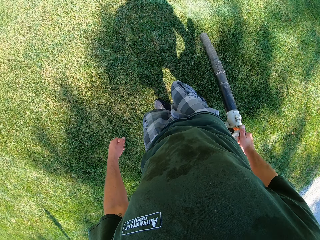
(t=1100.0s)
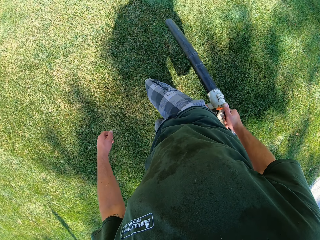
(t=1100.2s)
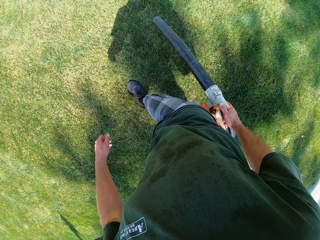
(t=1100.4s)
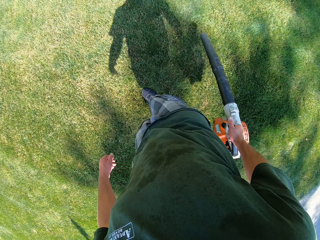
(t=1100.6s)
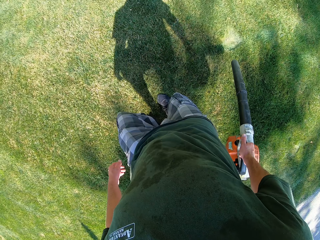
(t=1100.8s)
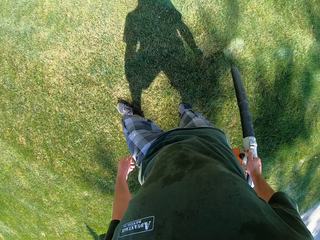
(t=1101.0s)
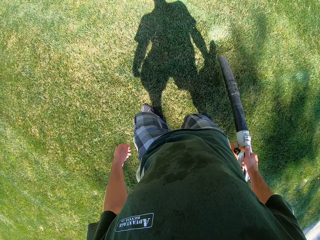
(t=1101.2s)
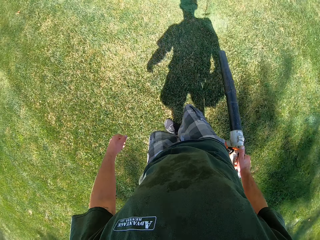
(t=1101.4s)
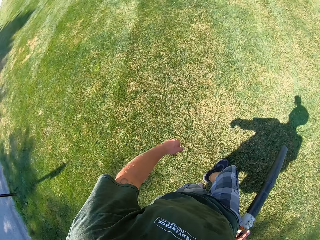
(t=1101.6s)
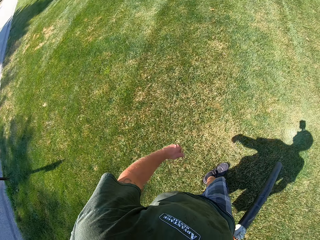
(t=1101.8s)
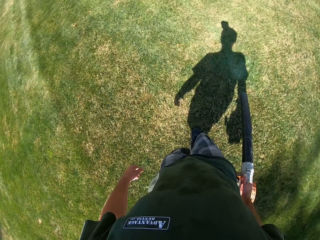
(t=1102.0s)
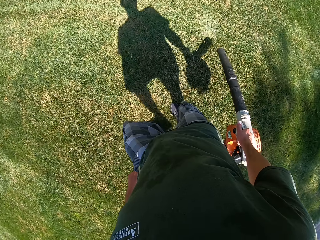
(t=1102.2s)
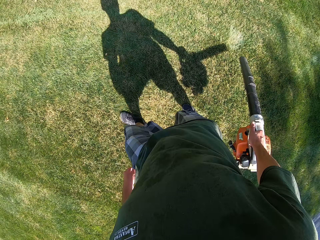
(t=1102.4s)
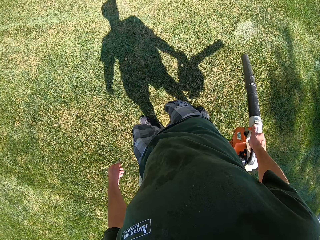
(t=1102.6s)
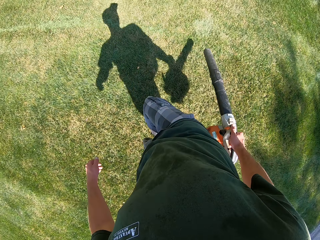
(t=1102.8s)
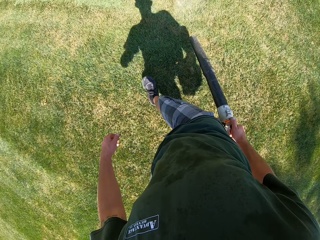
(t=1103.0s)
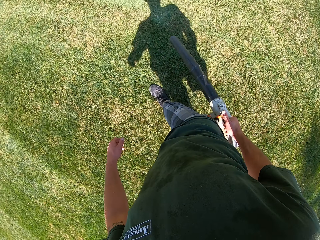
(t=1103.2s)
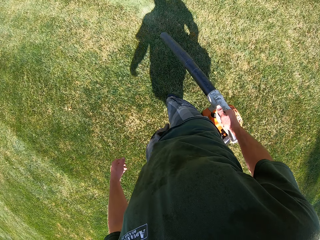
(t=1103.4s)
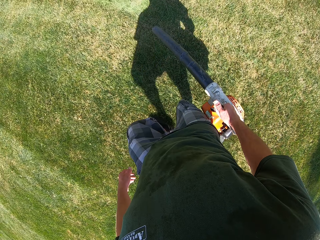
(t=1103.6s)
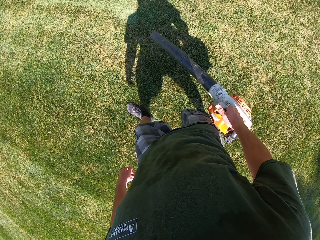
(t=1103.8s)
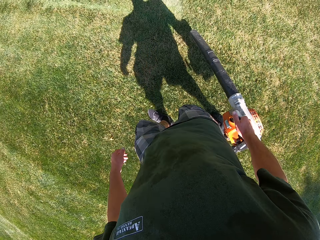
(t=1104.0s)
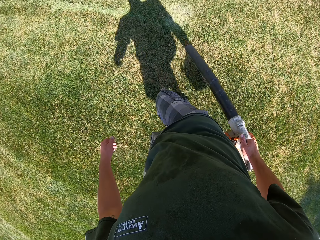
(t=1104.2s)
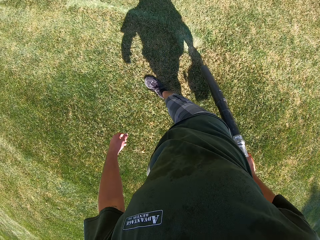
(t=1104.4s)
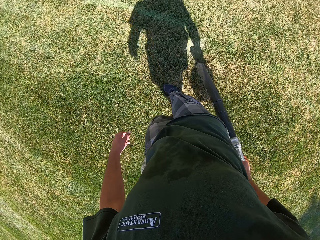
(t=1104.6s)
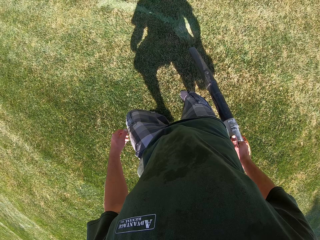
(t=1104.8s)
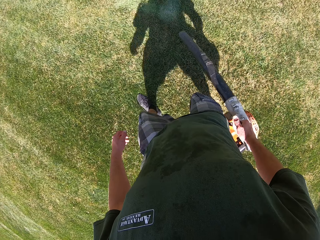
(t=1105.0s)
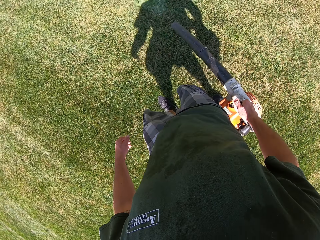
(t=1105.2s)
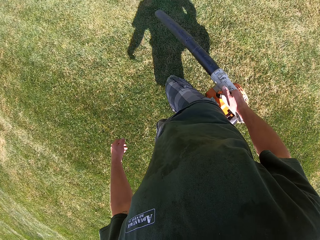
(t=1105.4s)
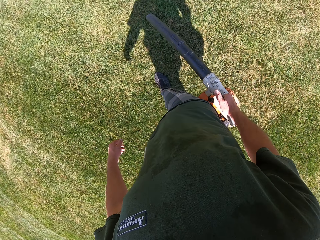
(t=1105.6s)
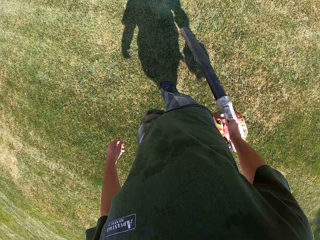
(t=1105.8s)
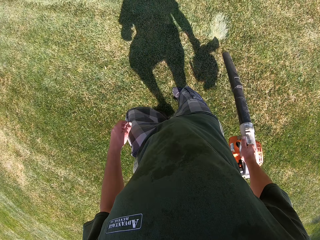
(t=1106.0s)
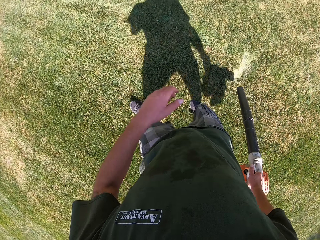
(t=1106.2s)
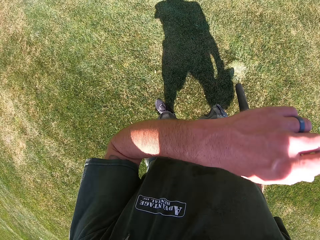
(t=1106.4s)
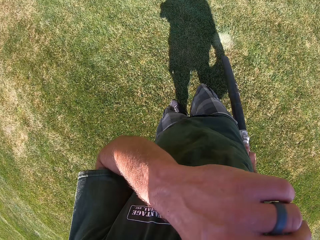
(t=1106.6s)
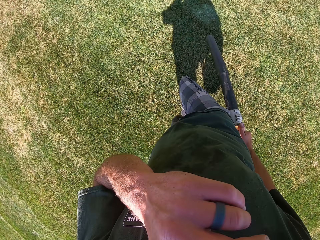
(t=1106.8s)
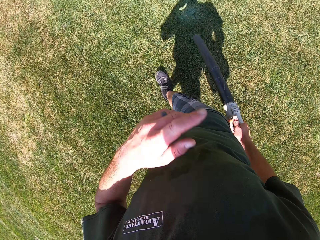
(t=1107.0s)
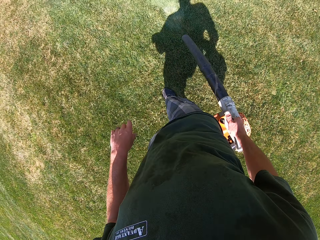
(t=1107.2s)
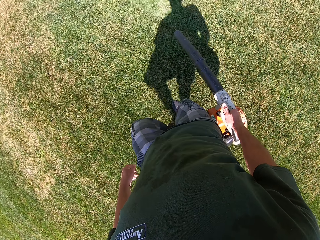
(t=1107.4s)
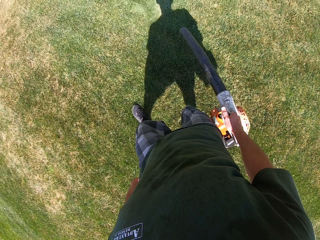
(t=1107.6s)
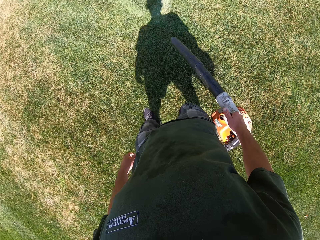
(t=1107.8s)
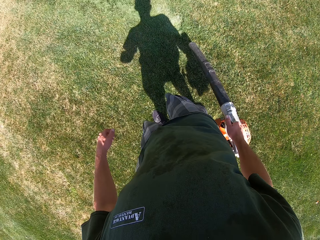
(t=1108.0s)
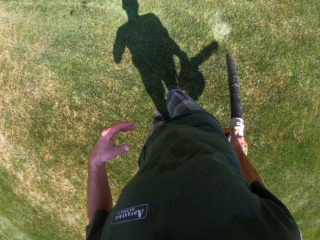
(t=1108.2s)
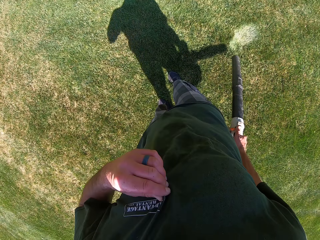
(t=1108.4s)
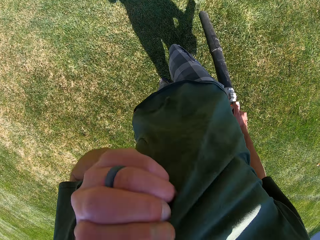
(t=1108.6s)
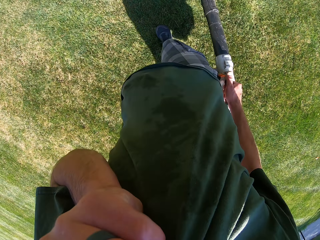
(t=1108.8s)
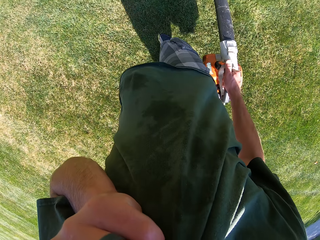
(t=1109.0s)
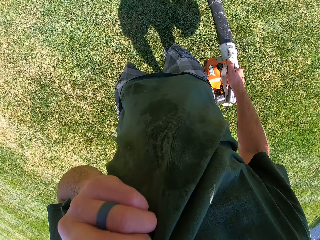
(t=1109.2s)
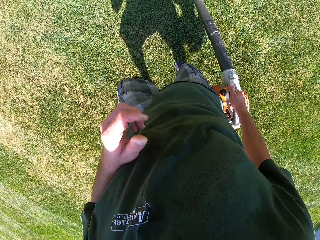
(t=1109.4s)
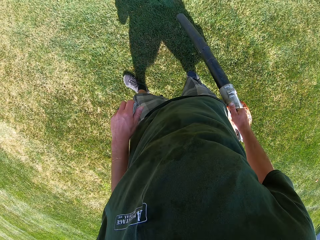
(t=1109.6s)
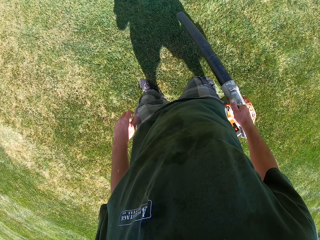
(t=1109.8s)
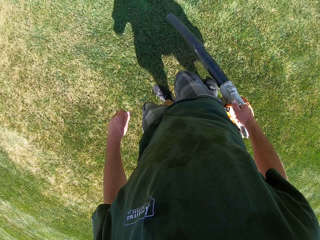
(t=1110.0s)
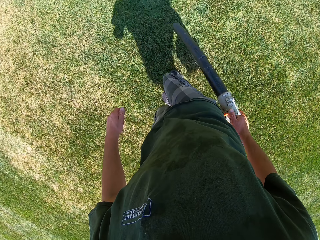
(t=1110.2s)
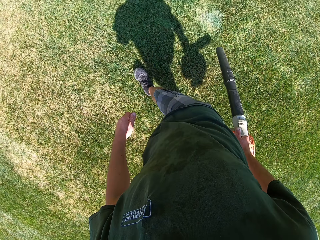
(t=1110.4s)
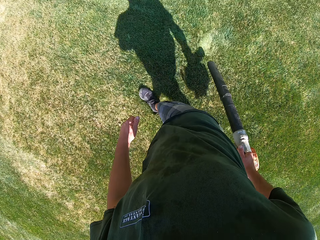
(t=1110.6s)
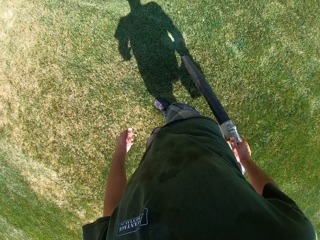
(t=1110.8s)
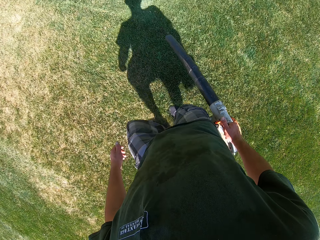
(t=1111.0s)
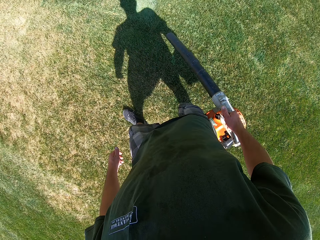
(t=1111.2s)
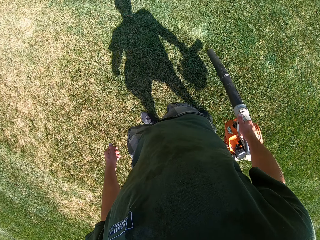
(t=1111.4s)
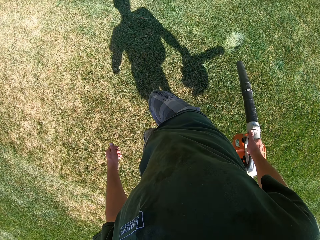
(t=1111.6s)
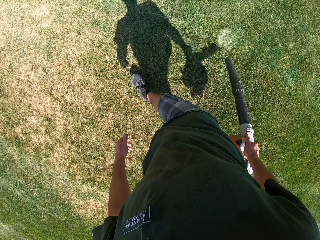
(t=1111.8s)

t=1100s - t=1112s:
The camera wearer touches his face with his left hand. He wipes his face. He holds his shirt with his left hand. He wipes his face with the shirt. He drops the shirt.

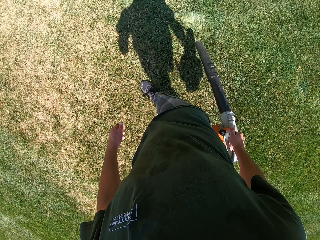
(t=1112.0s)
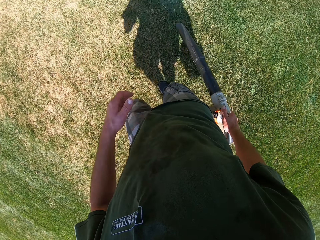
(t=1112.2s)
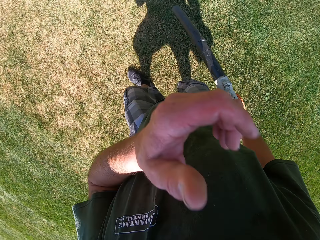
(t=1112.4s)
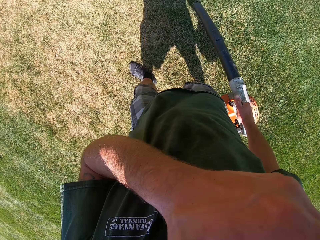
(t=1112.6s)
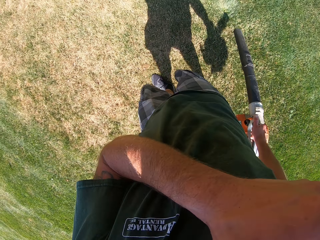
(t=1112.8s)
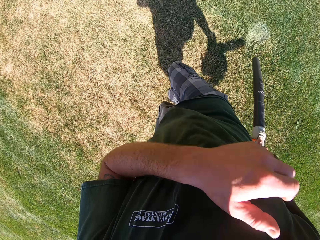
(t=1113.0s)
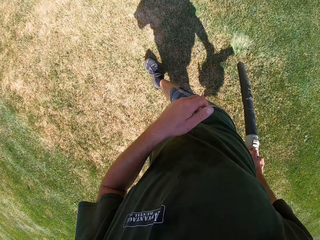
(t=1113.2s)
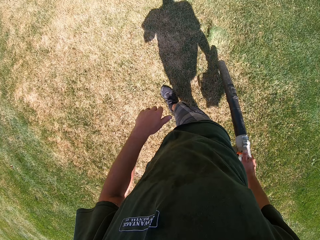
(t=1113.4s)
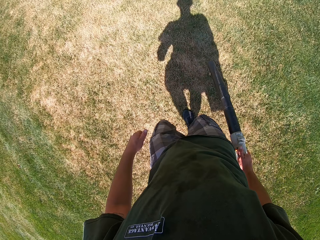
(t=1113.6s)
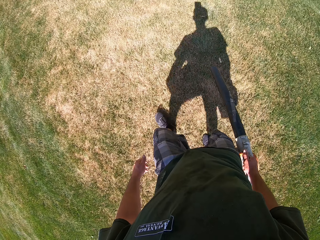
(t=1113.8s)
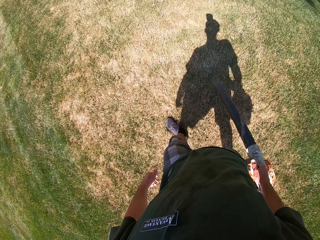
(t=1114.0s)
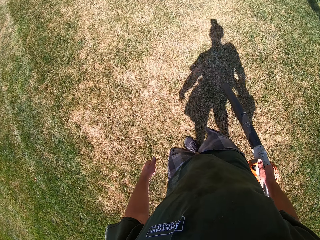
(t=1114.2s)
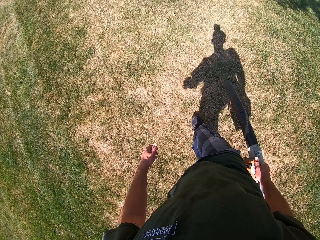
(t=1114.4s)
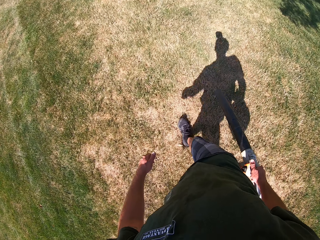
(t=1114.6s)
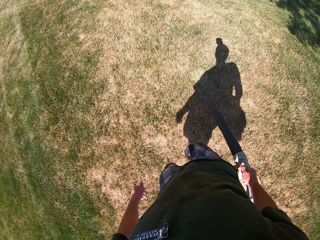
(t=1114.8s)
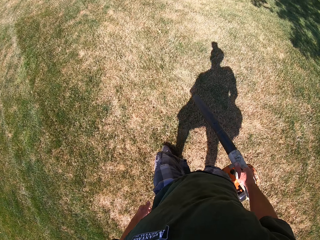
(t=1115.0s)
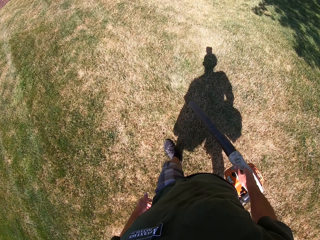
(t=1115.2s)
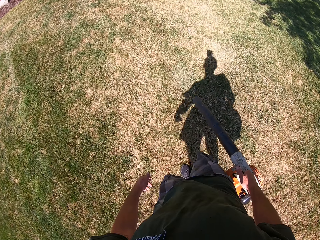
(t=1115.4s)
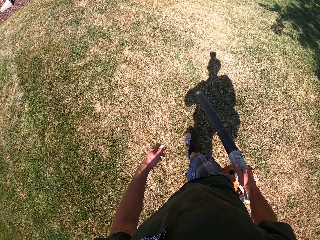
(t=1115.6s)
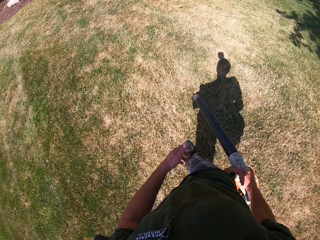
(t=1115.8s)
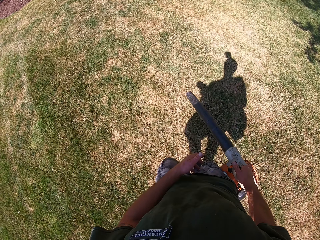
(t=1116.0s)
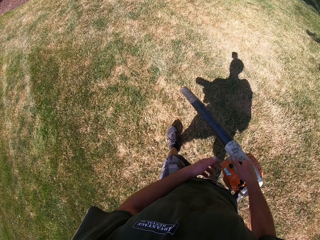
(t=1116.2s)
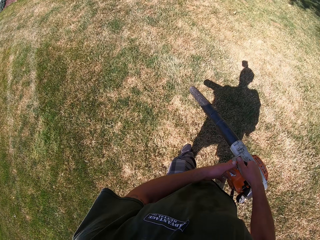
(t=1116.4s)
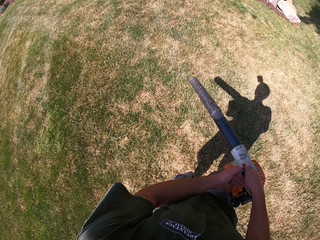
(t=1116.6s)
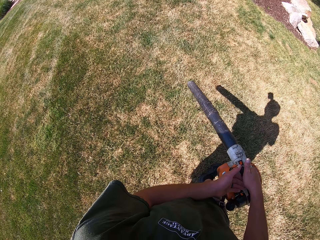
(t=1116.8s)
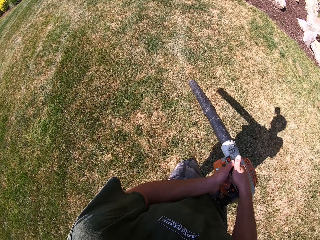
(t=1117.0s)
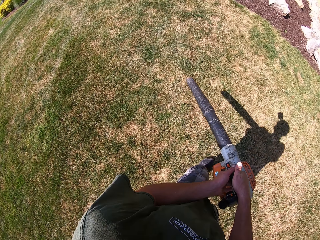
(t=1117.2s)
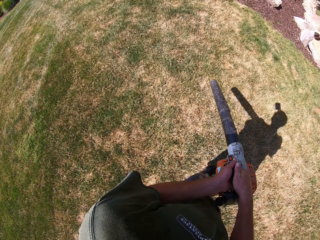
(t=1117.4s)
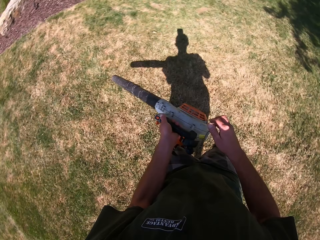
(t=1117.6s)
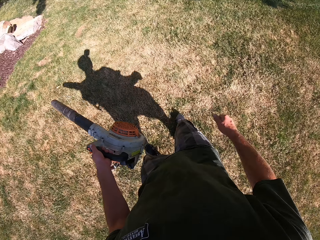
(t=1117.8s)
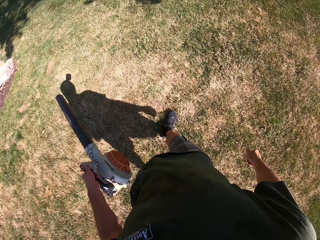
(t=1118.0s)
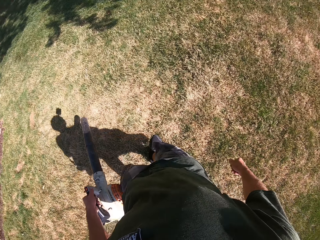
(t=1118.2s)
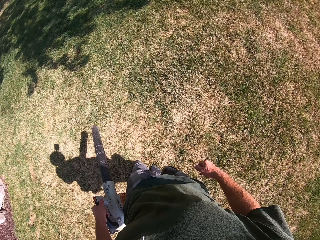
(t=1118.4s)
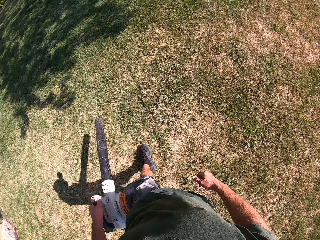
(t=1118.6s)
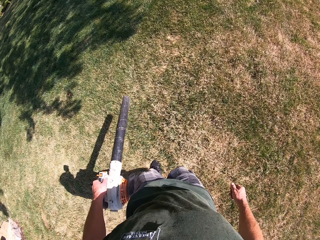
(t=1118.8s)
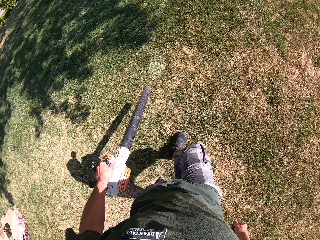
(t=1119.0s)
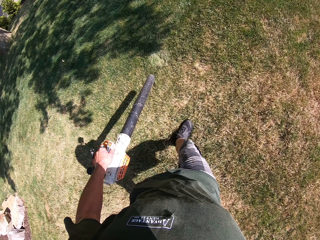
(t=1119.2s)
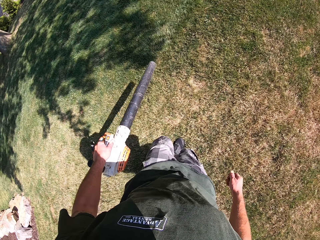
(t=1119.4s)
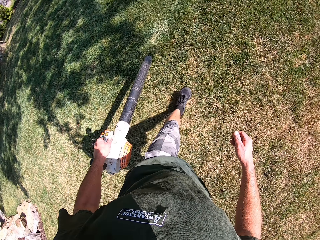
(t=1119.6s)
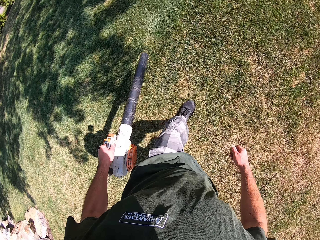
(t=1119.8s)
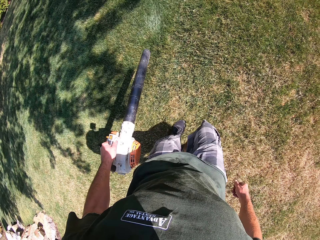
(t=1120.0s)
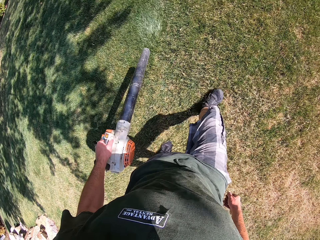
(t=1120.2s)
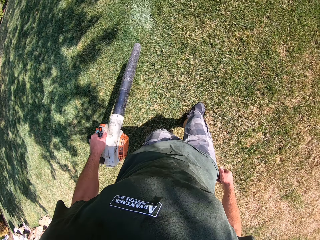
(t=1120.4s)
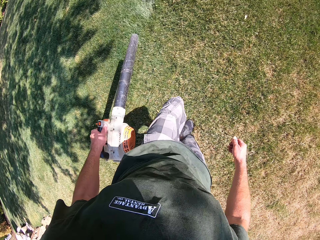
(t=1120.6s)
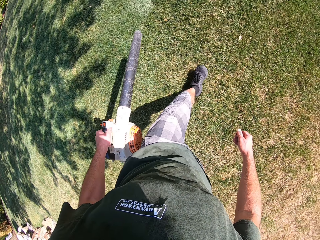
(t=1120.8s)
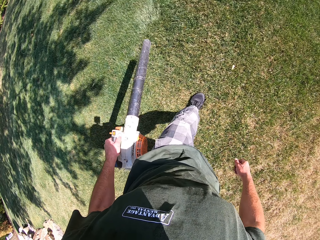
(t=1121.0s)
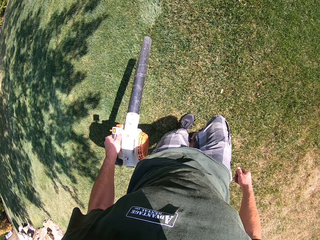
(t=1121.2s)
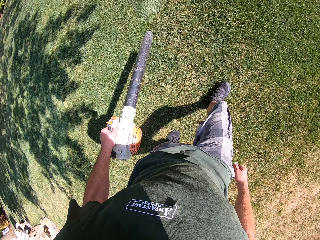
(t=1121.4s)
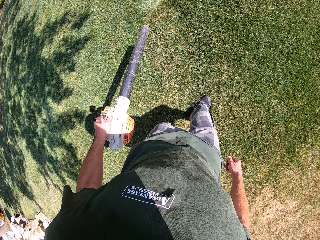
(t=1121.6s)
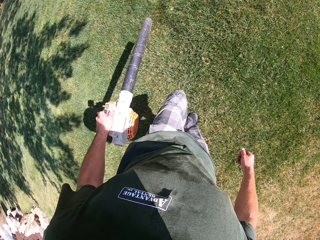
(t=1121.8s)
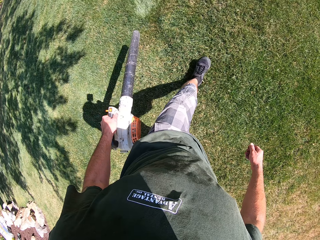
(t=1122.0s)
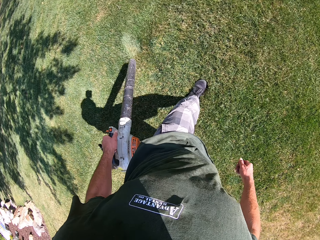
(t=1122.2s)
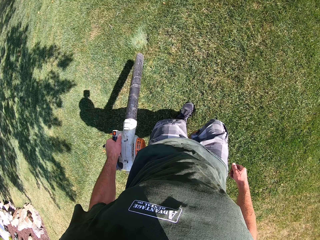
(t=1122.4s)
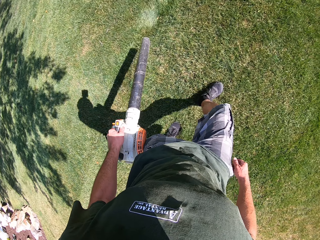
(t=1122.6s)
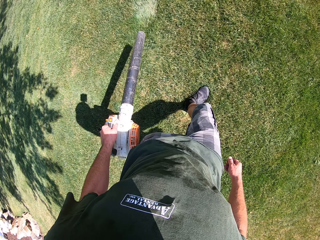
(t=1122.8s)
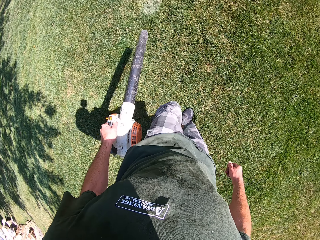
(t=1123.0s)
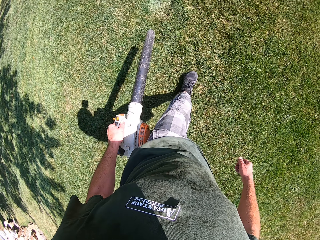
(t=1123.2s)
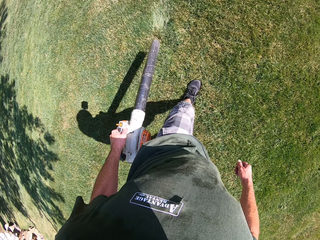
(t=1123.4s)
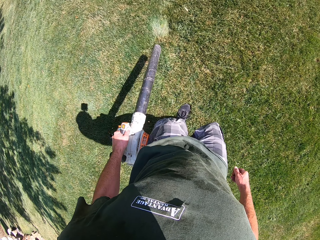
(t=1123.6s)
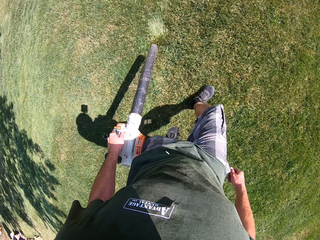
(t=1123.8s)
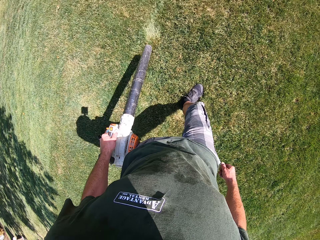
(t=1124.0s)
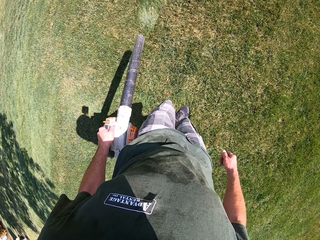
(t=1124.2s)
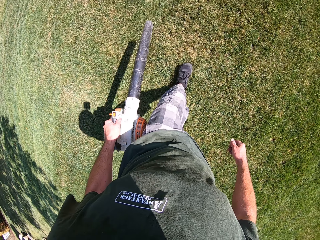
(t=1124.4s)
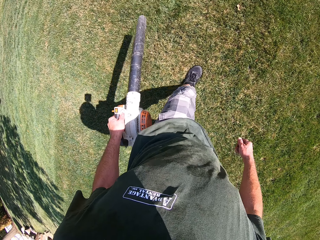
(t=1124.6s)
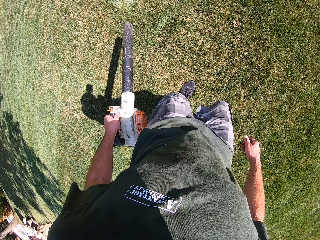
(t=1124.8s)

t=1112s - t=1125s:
The camera wearer touches his face with his left hand. He wipes his face. He passes the lawn blower from his right hand to his left hand. He holds the leaf blower with his left hand.
